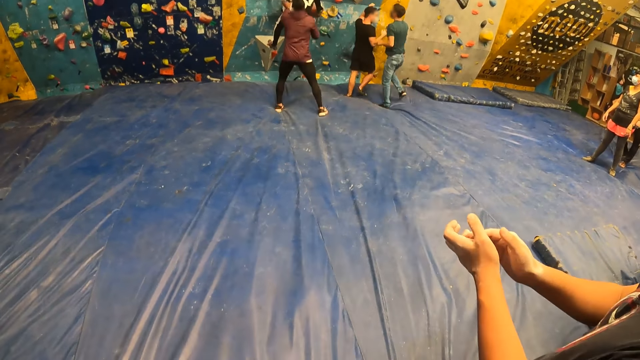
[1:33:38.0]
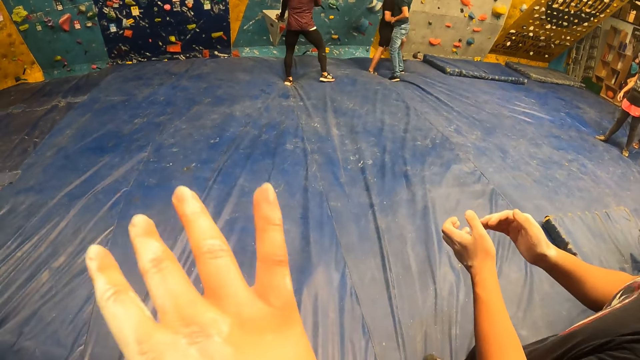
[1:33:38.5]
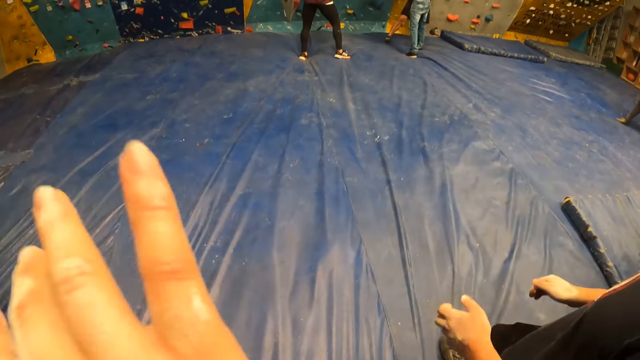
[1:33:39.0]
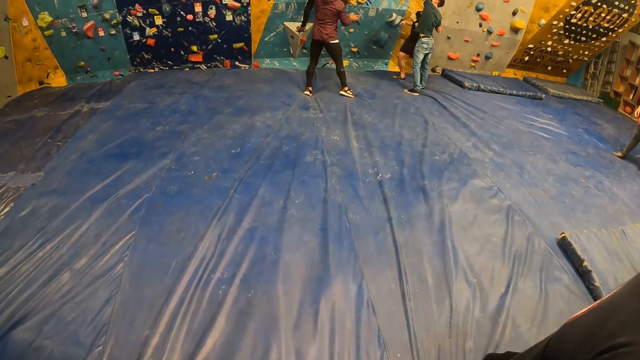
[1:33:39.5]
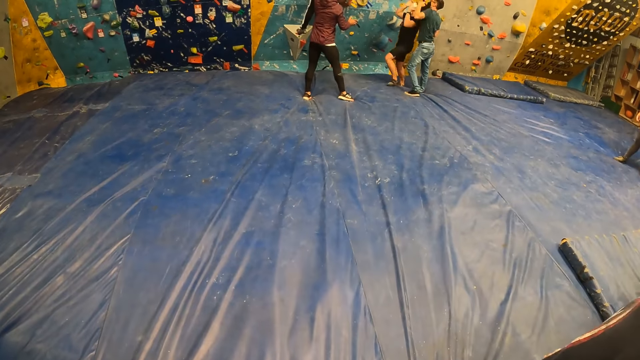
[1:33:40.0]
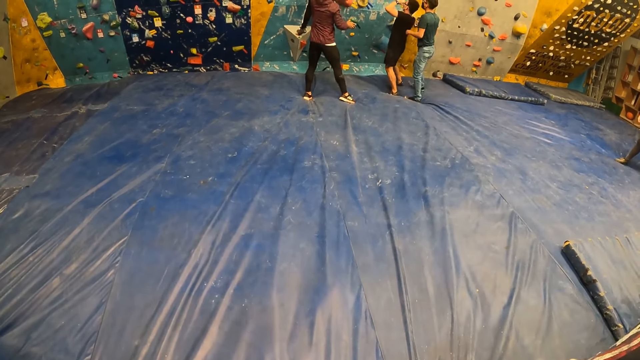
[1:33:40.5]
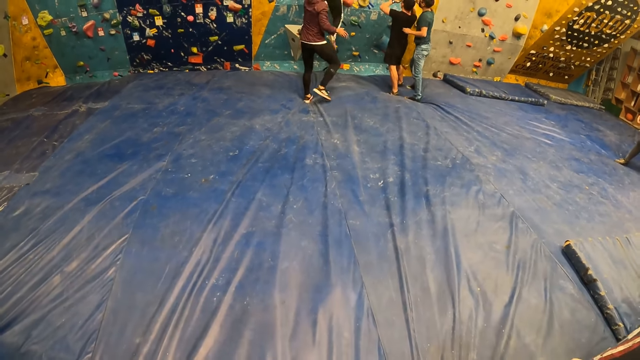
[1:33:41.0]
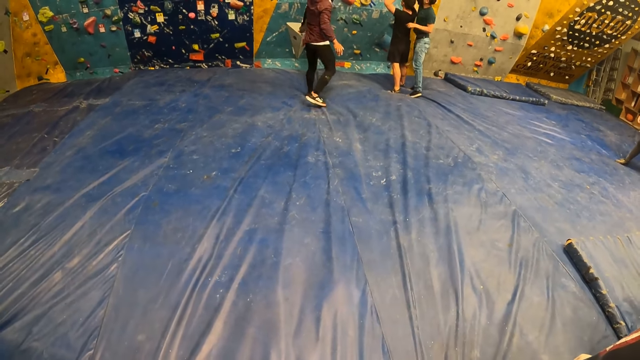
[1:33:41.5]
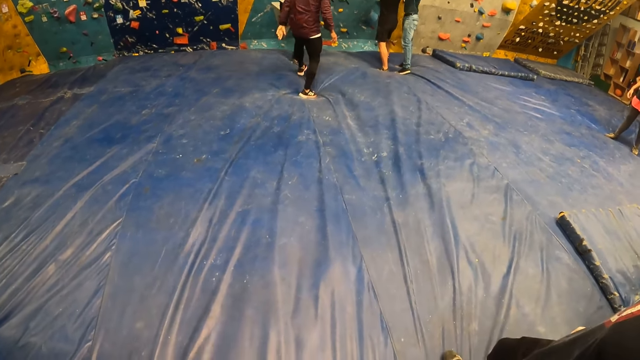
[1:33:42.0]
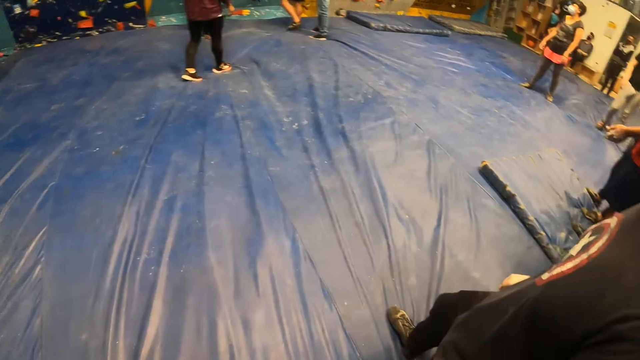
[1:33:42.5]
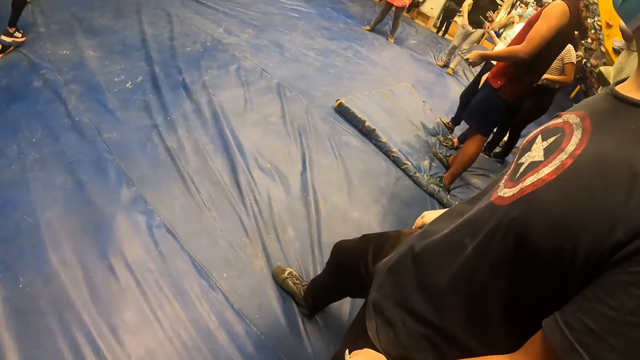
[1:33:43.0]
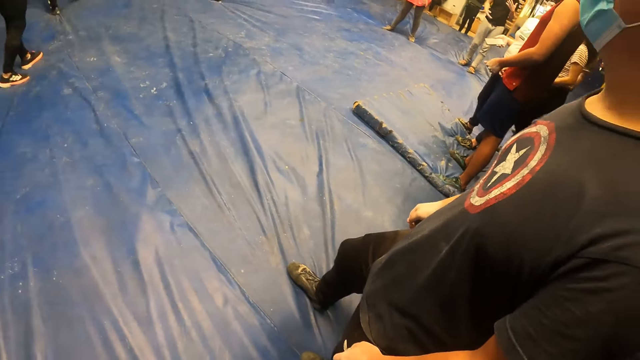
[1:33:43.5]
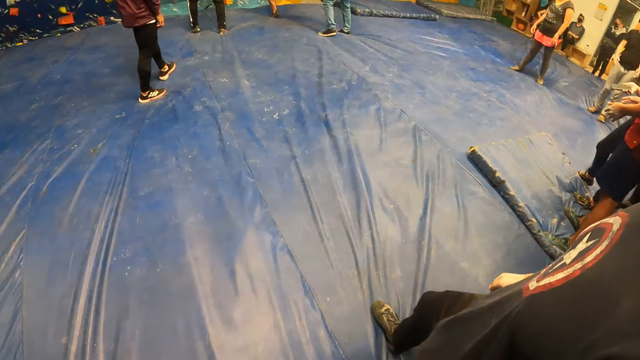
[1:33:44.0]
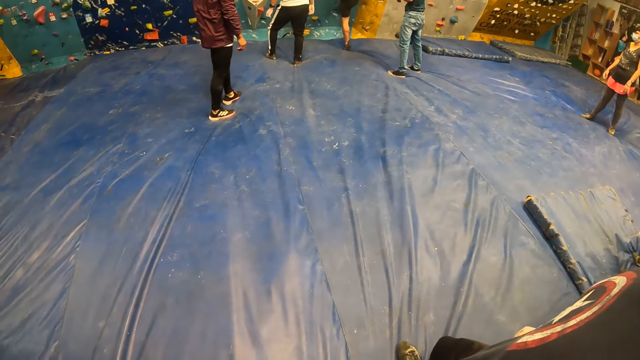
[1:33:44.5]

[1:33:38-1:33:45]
The camera wearer lifts the left hand. They look at the climbing wall.

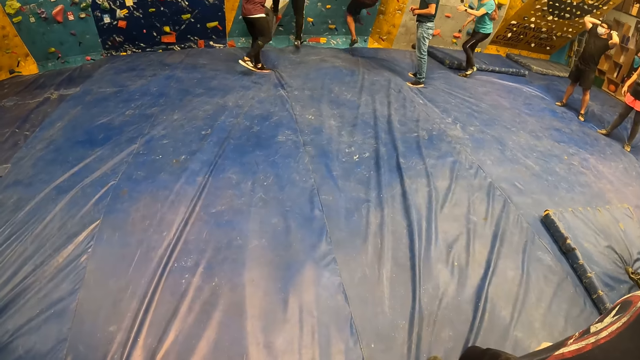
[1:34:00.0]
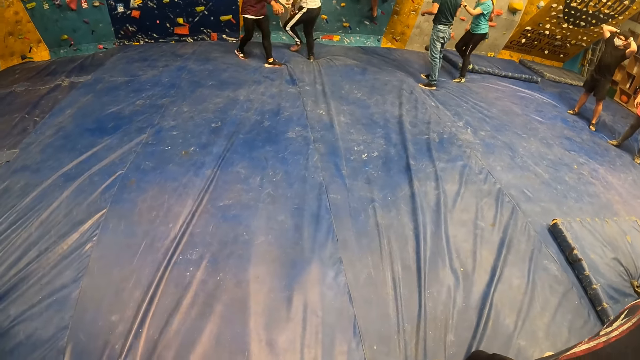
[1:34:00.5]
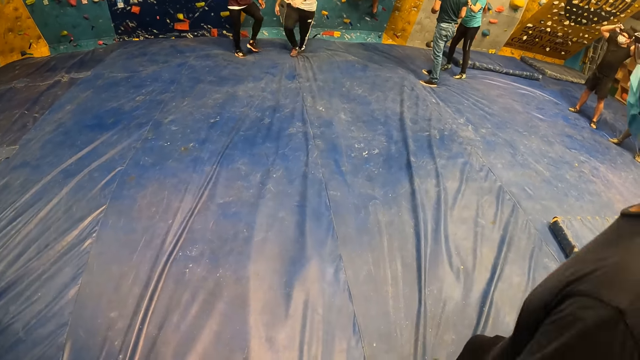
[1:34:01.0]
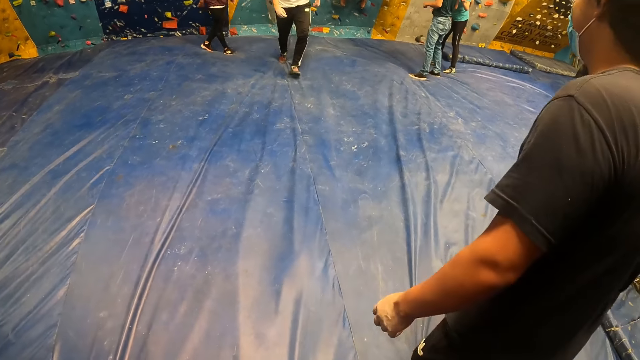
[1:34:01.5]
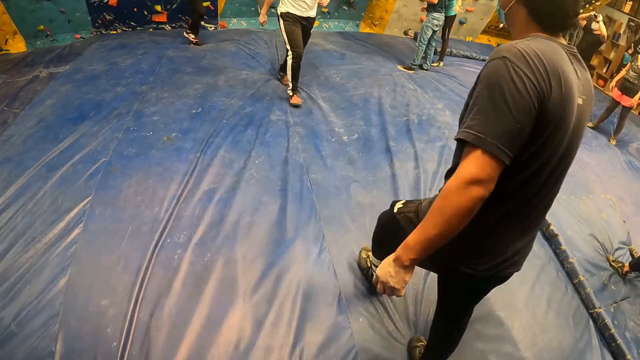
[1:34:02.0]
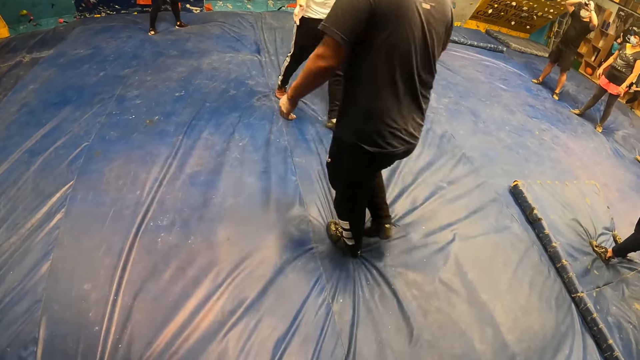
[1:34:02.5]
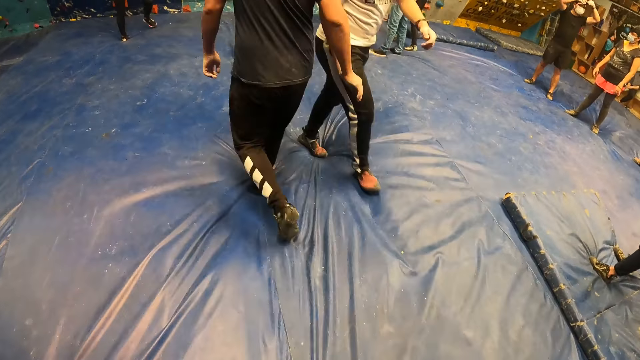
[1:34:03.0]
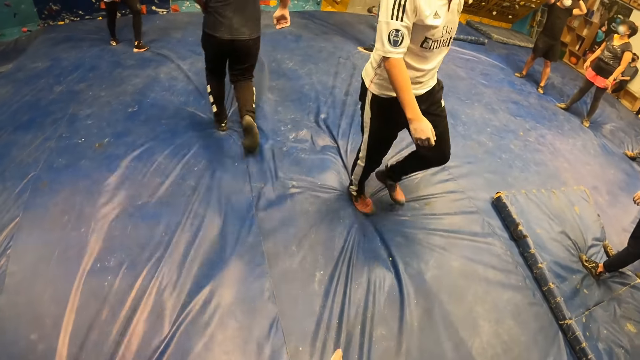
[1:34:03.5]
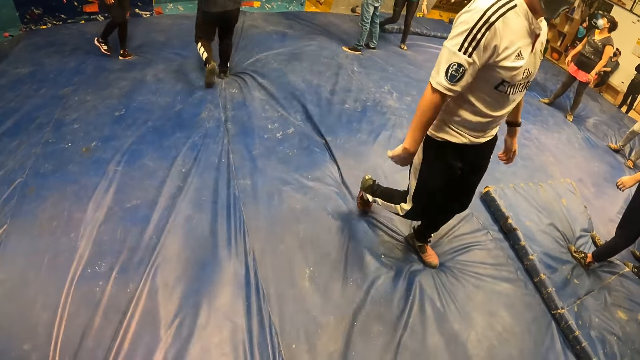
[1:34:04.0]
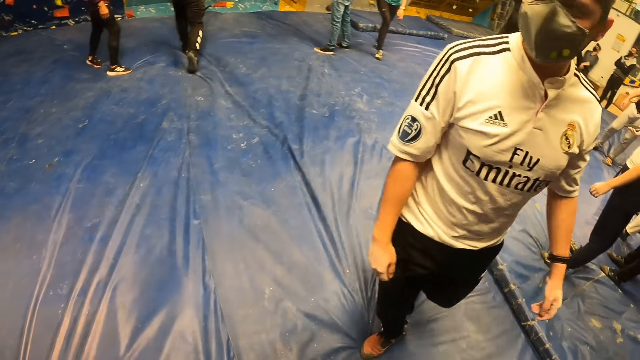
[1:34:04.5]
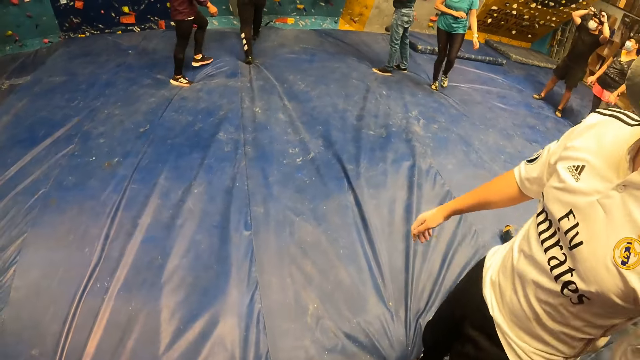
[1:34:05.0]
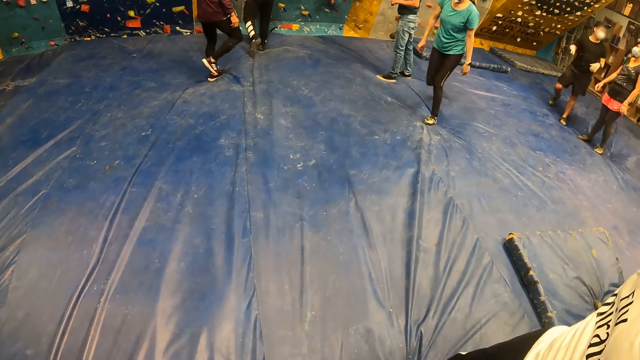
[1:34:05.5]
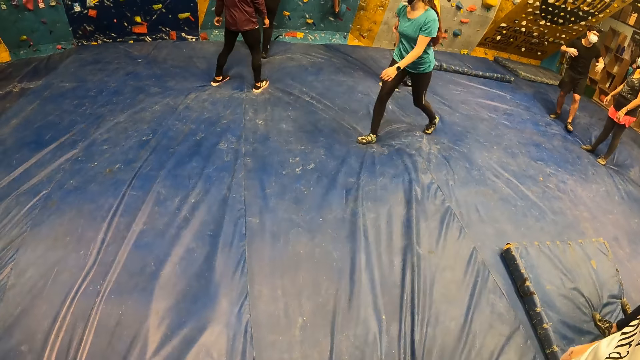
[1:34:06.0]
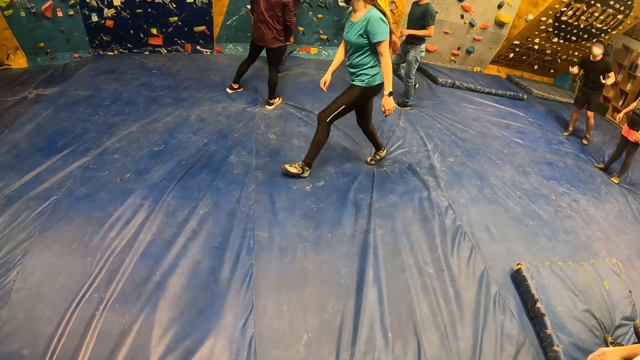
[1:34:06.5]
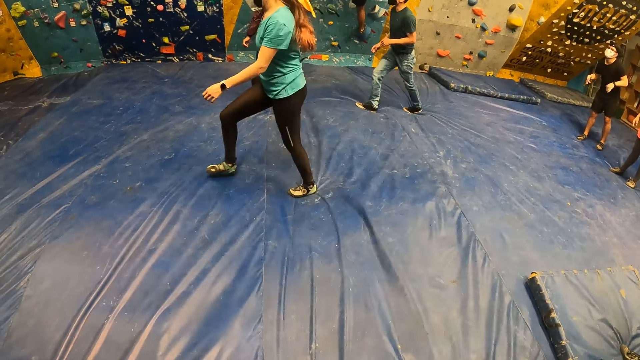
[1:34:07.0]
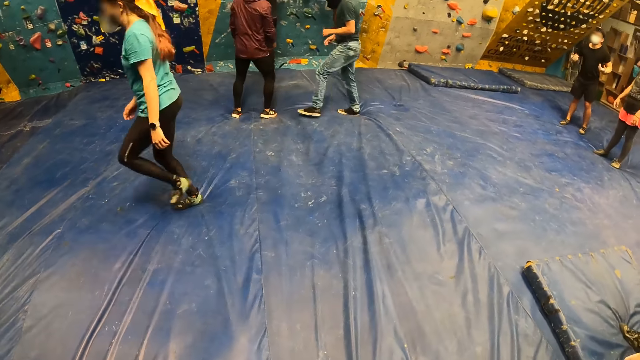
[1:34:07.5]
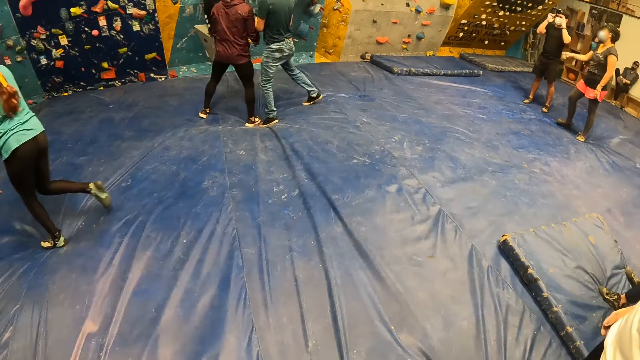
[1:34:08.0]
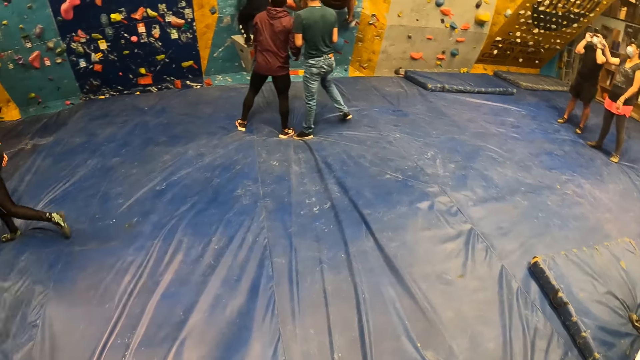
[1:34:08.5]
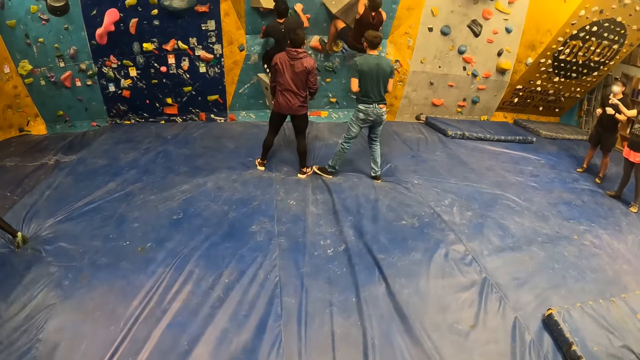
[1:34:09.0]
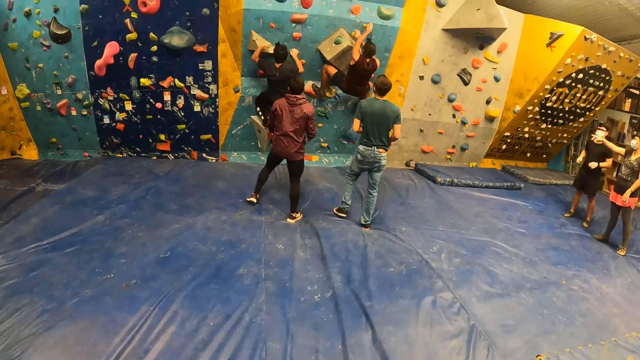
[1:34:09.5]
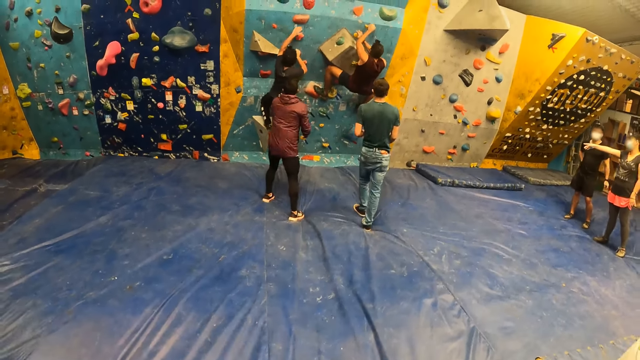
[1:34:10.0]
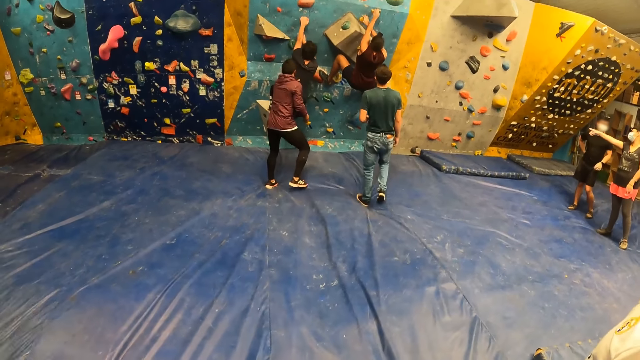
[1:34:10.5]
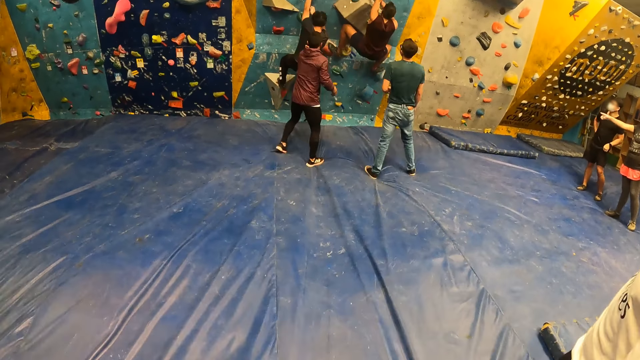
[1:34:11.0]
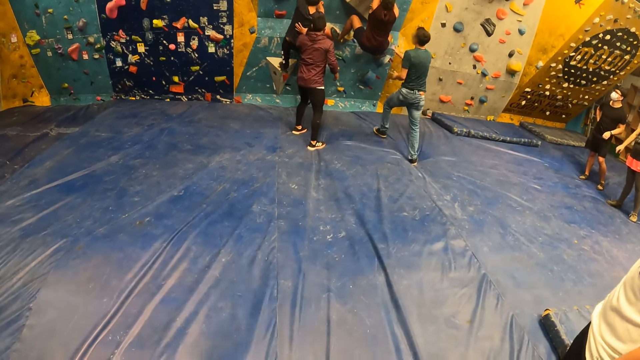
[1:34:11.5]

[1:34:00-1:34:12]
The man walks towards the wall and climbs on the wall with both hands.

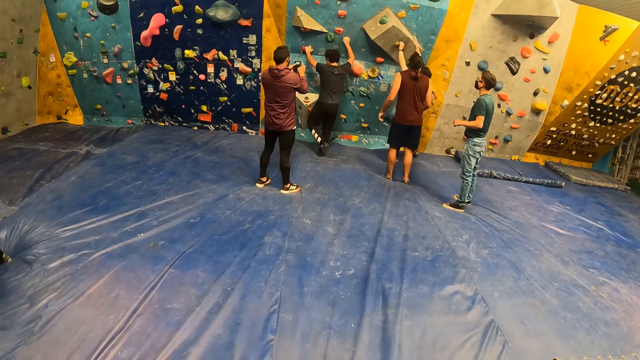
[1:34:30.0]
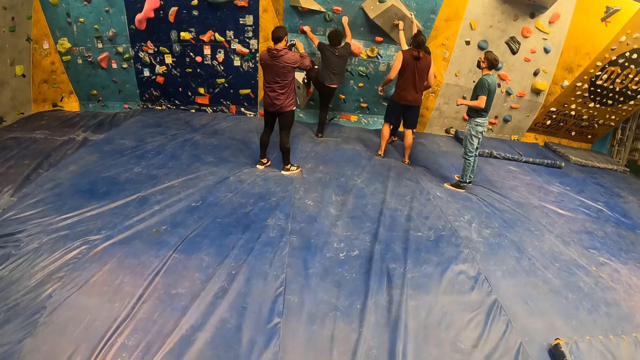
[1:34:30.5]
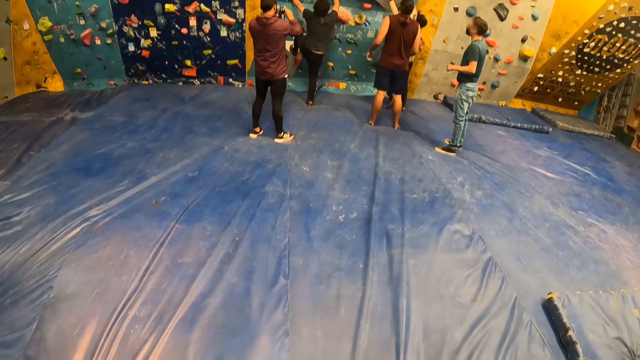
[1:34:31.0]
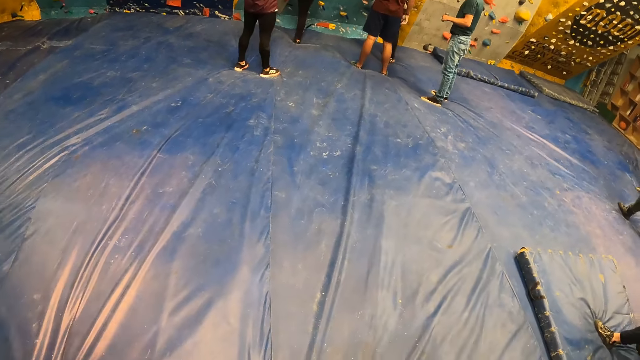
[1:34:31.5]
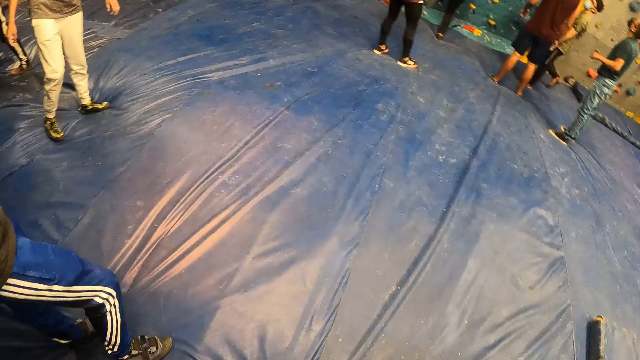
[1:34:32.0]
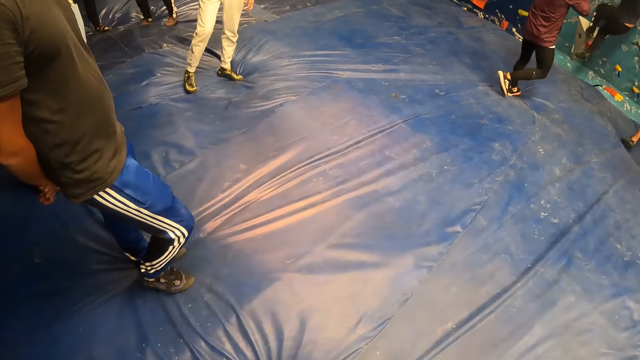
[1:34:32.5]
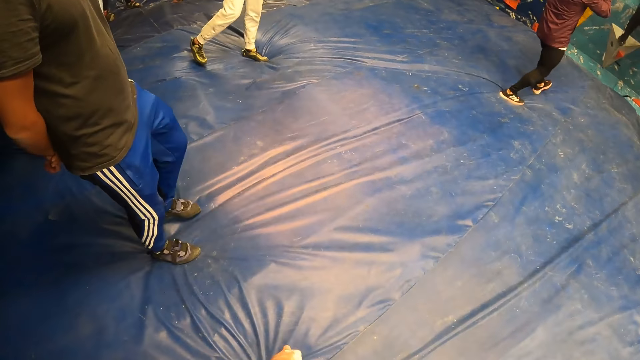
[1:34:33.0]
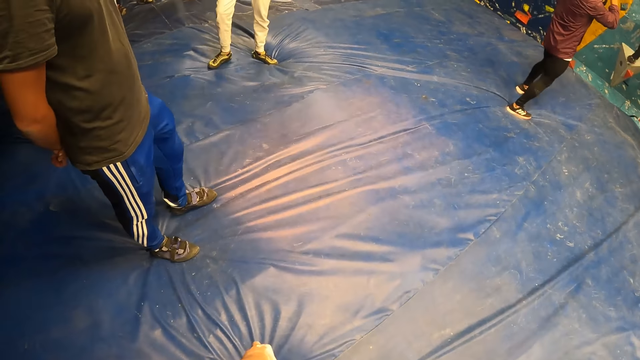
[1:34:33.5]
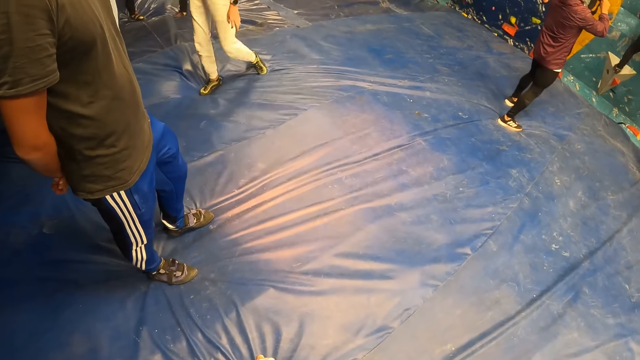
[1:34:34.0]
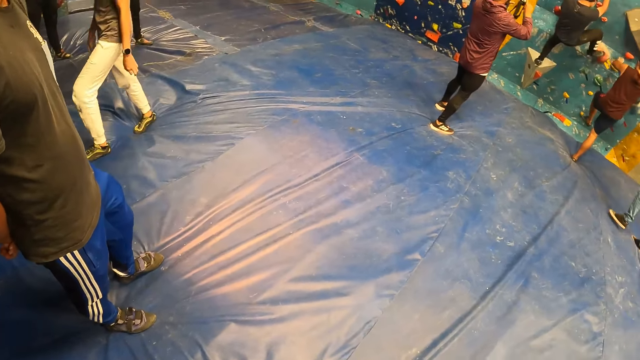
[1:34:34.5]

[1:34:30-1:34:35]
The camera wearer looks around.
